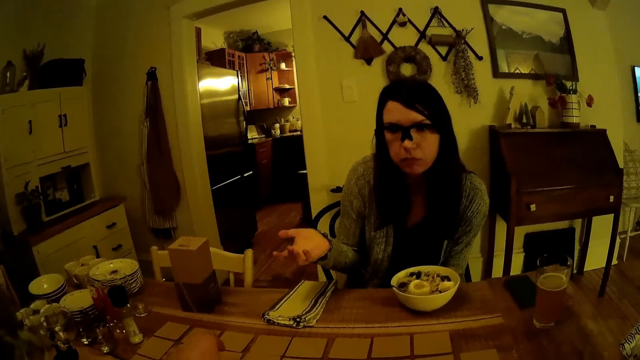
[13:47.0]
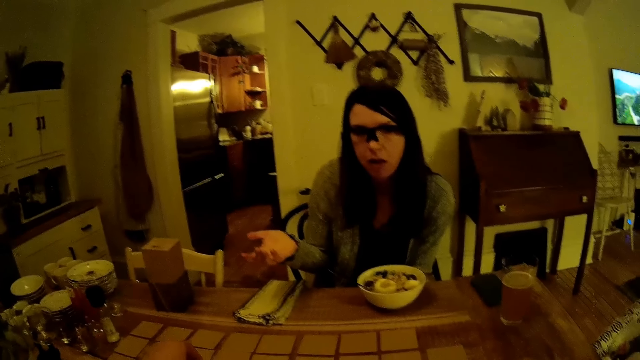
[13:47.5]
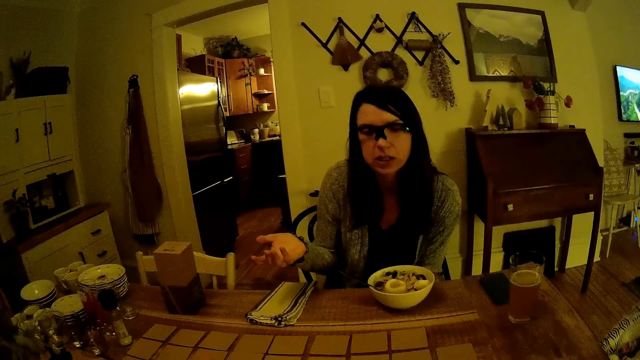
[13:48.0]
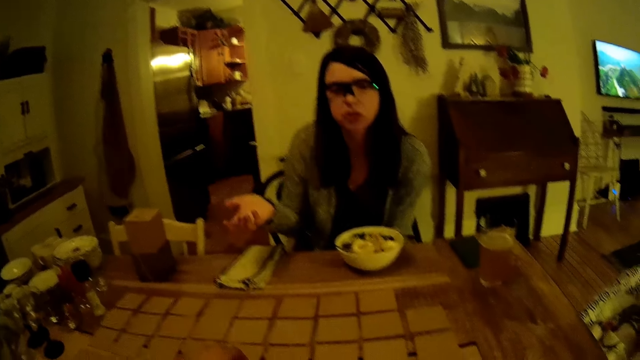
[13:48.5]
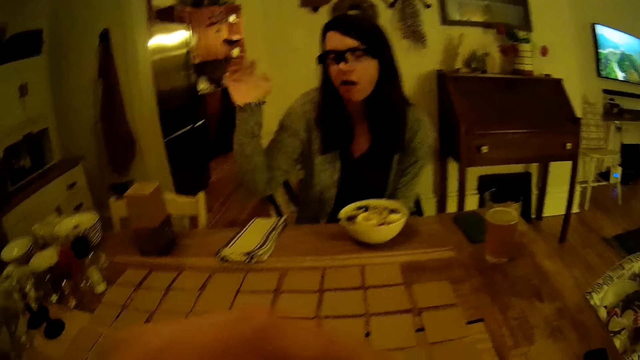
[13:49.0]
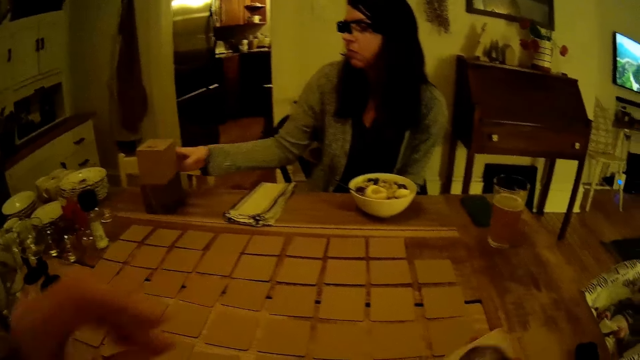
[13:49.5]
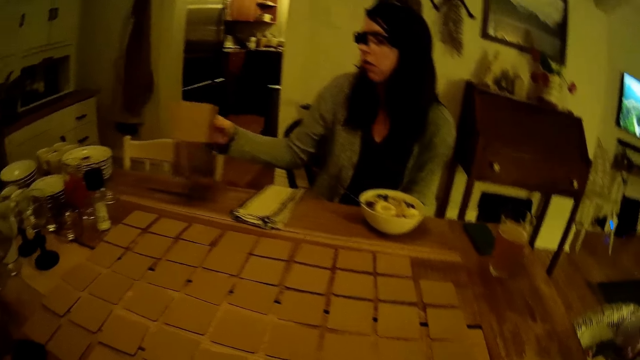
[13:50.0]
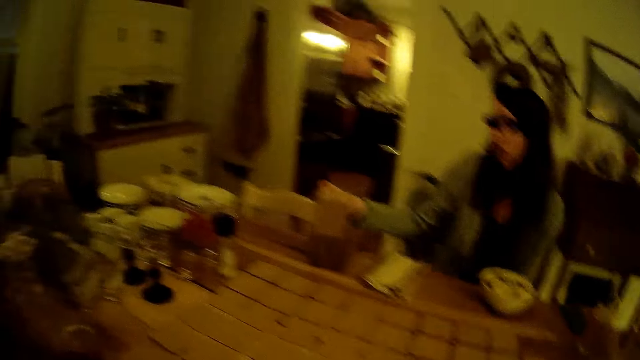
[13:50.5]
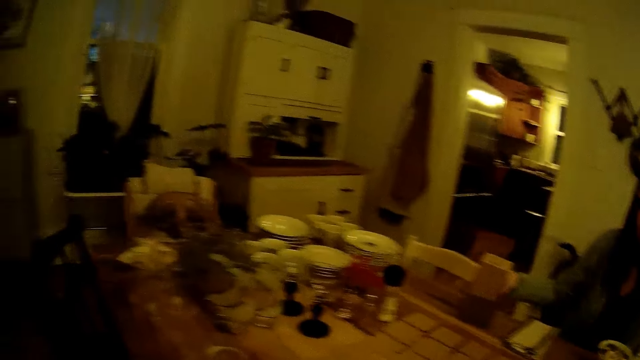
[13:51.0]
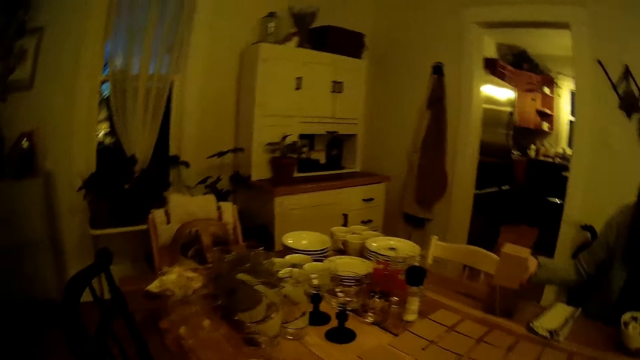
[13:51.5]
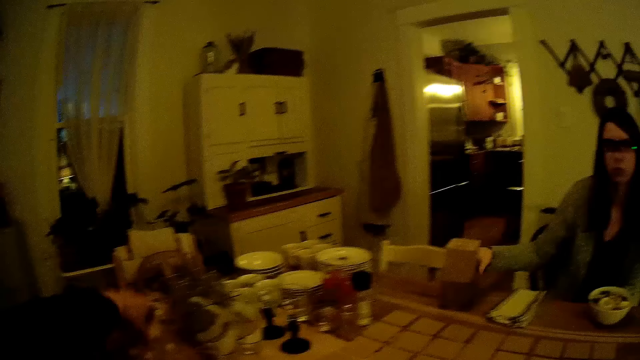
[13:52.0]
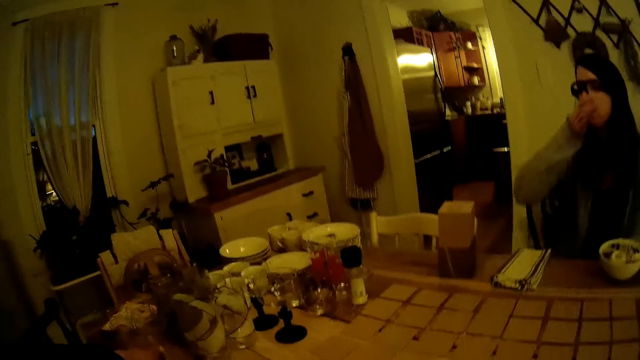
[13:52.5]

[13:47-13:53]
The girl lifts a box on the dining table with her right hand. She drops the box in her right hand on the dining table. The camera wearer looks around. They place something down.

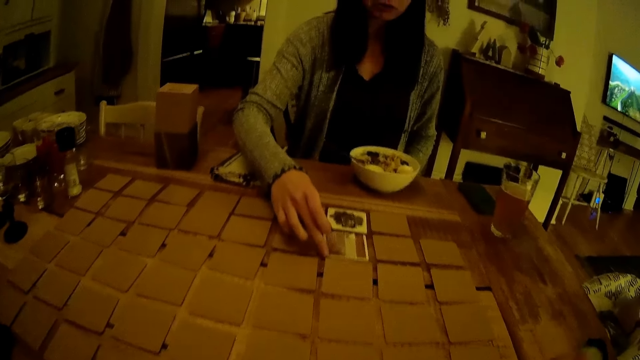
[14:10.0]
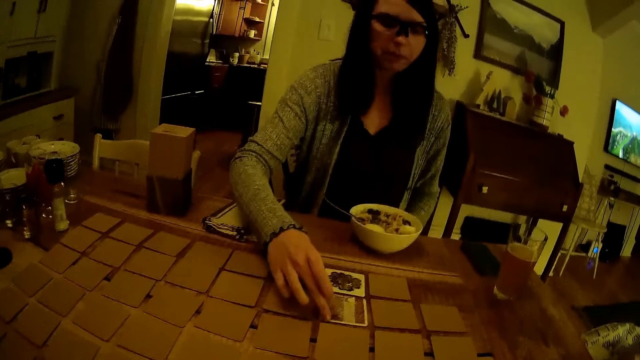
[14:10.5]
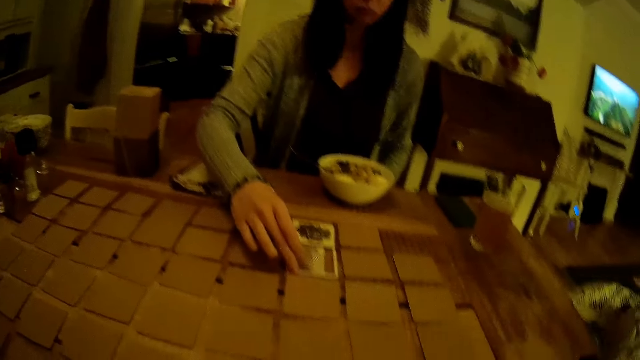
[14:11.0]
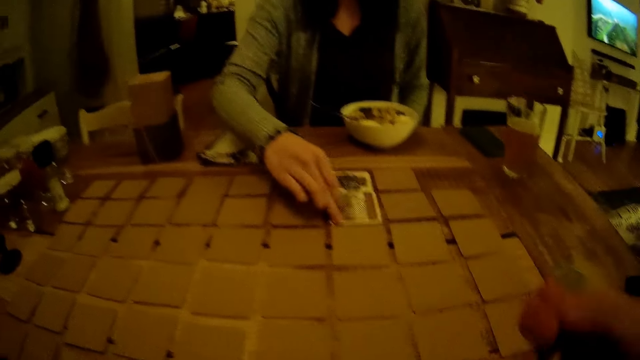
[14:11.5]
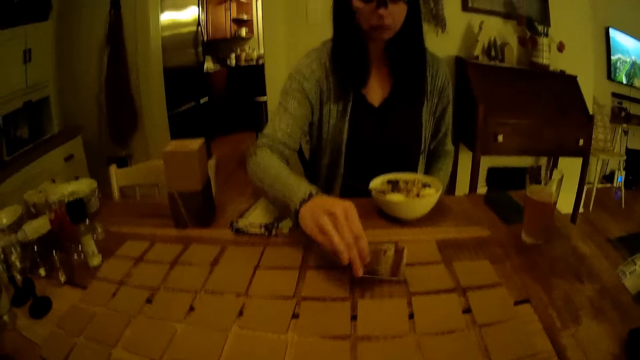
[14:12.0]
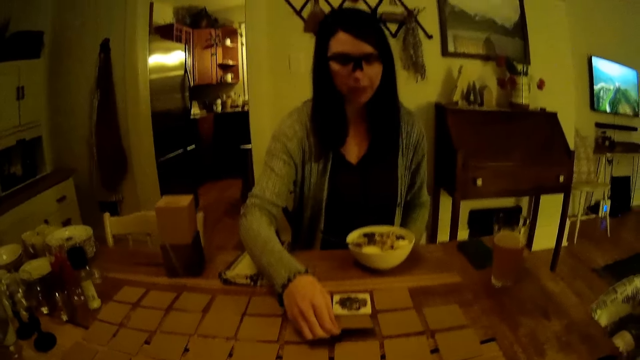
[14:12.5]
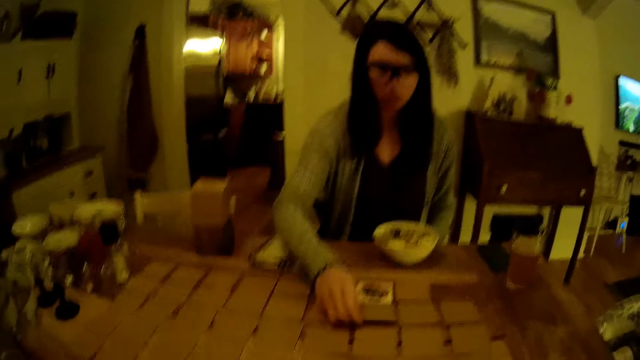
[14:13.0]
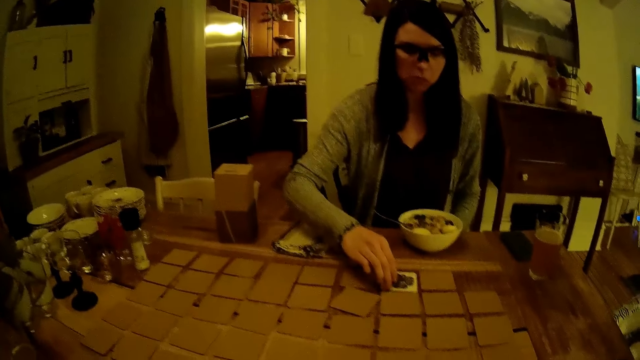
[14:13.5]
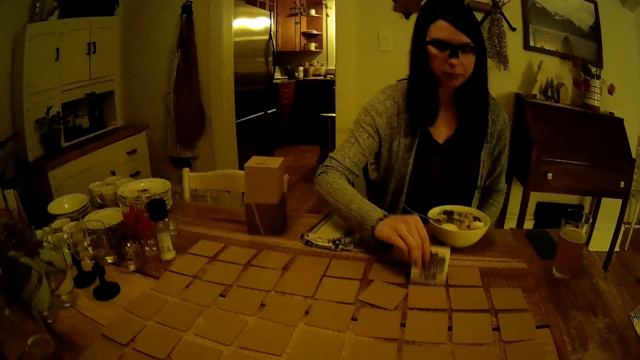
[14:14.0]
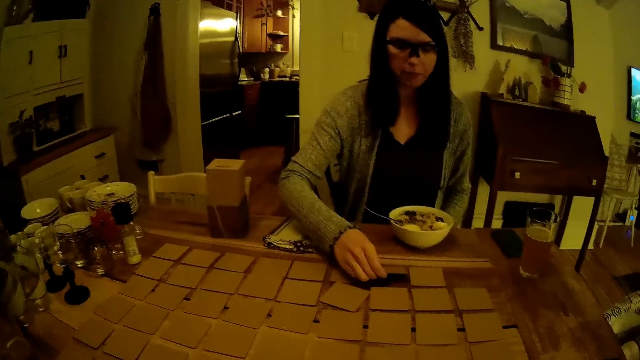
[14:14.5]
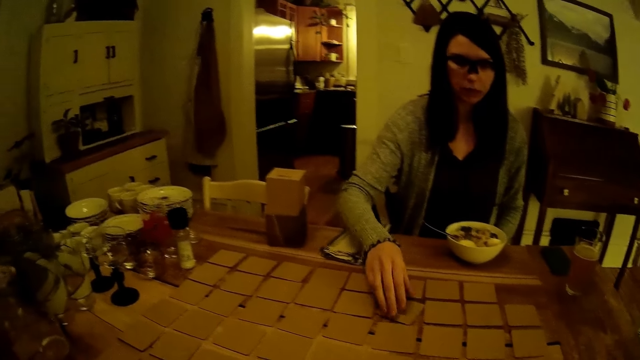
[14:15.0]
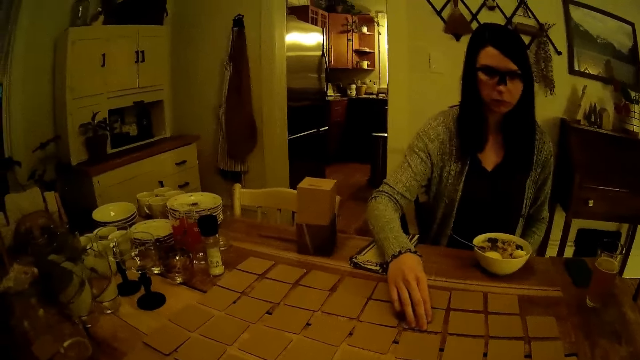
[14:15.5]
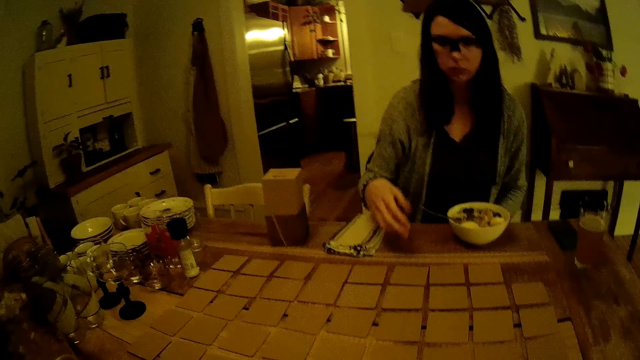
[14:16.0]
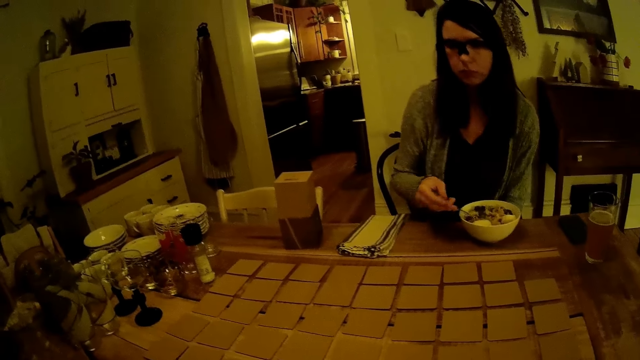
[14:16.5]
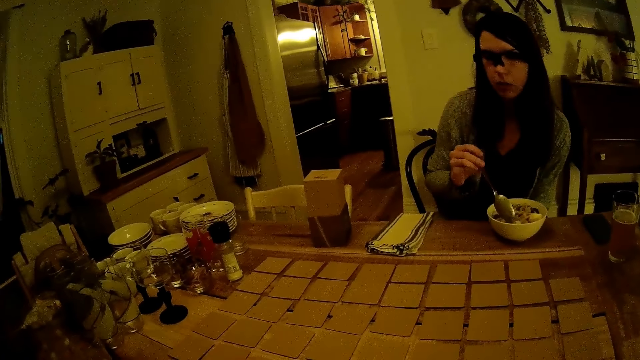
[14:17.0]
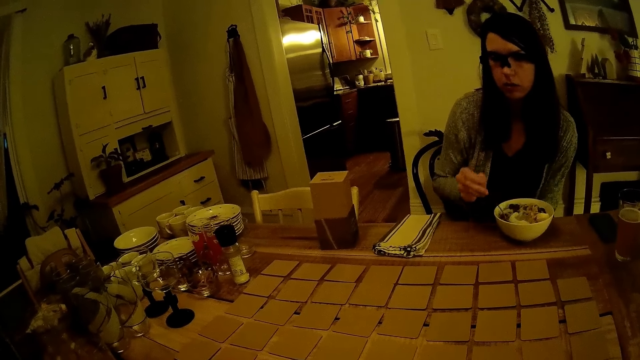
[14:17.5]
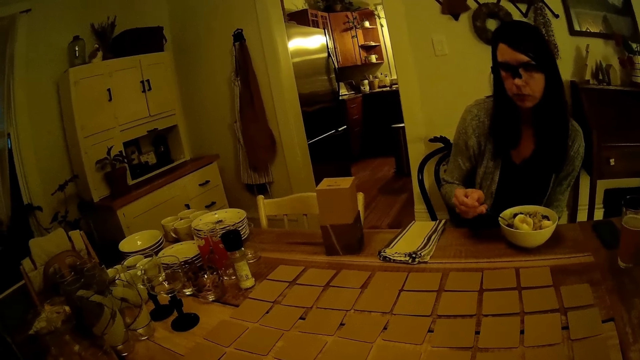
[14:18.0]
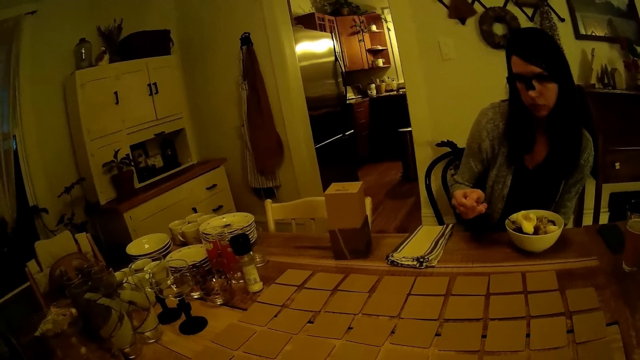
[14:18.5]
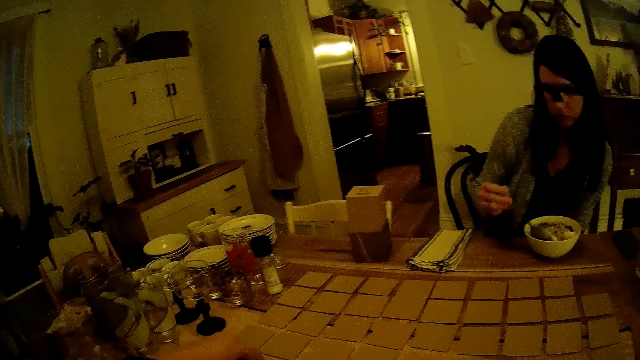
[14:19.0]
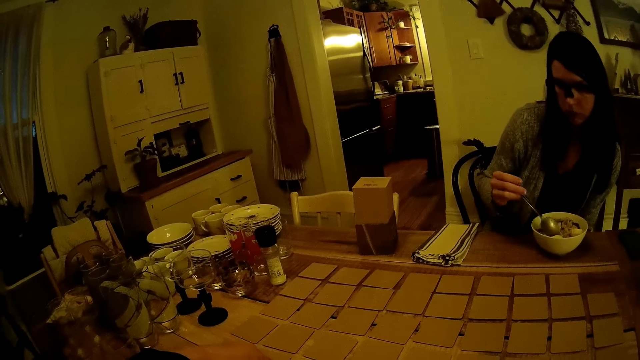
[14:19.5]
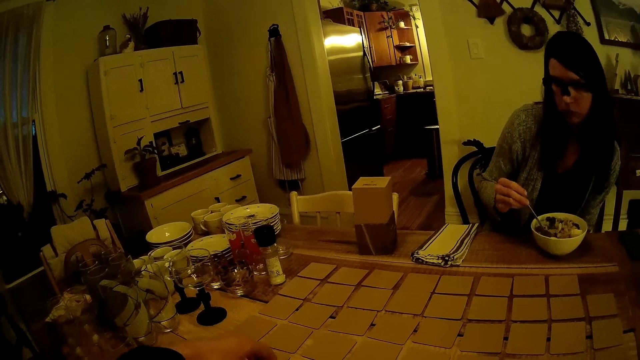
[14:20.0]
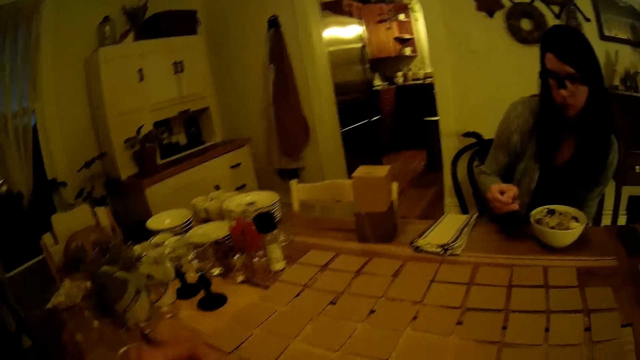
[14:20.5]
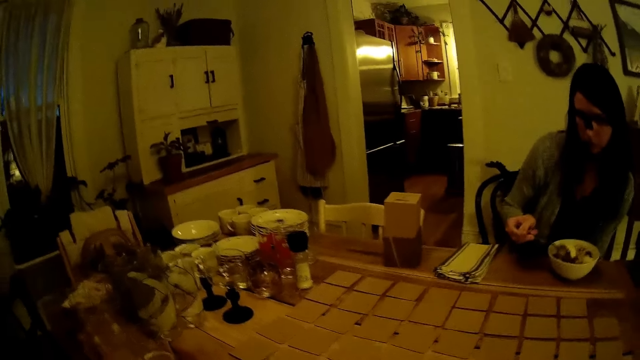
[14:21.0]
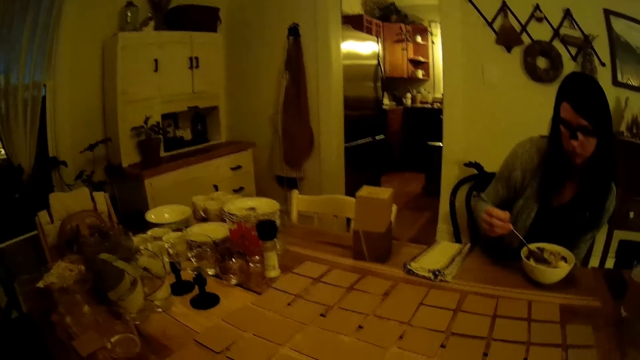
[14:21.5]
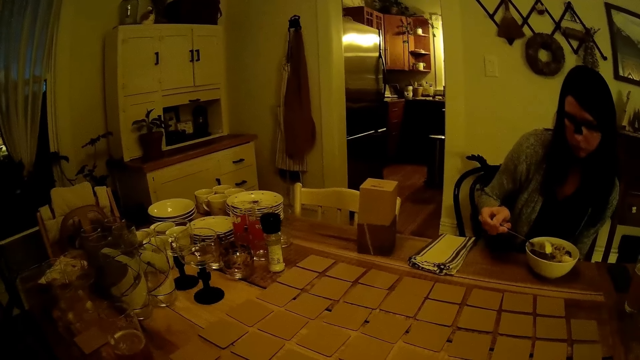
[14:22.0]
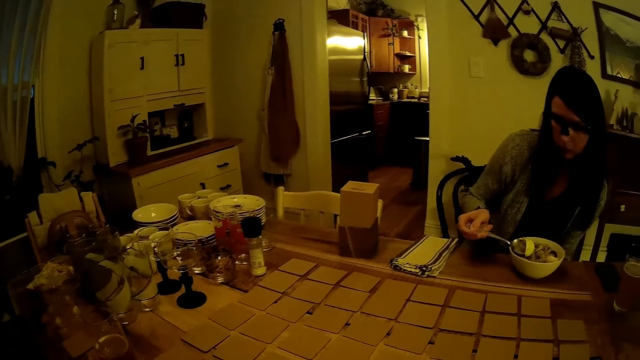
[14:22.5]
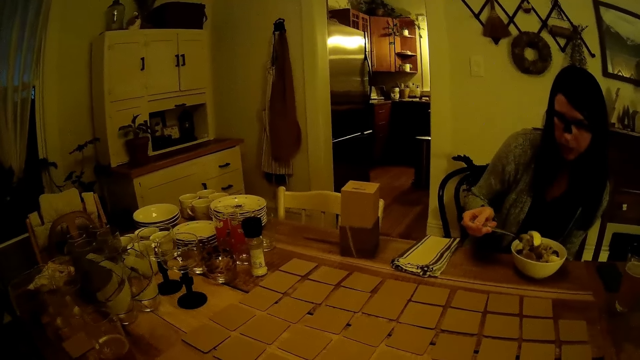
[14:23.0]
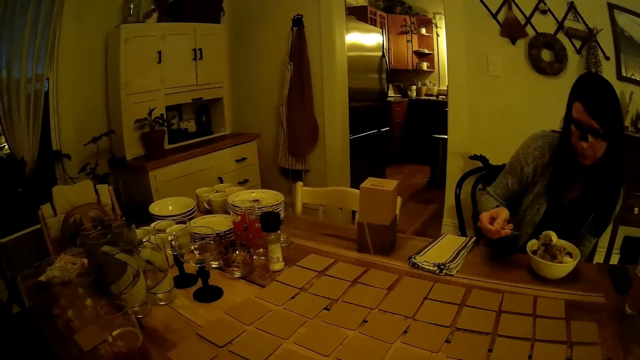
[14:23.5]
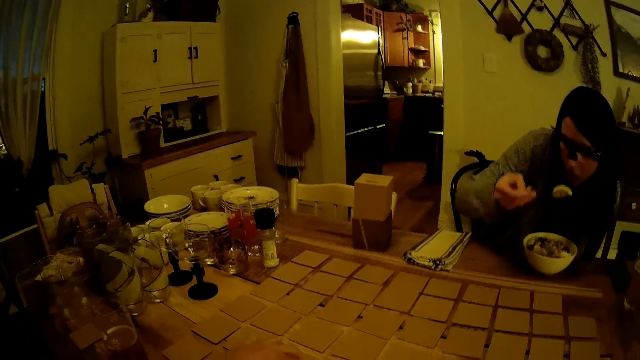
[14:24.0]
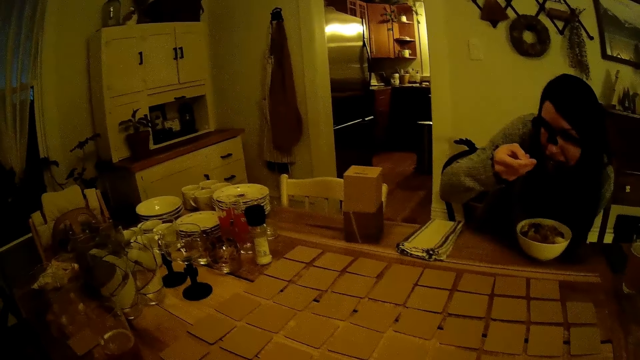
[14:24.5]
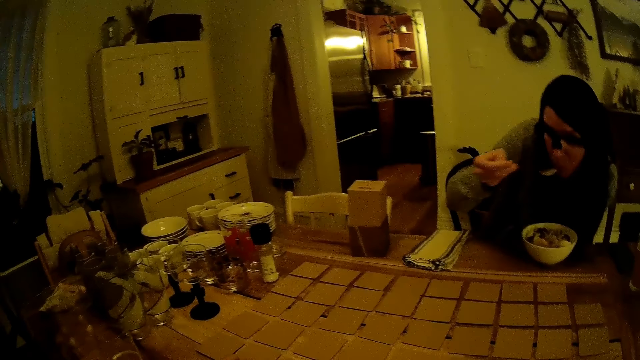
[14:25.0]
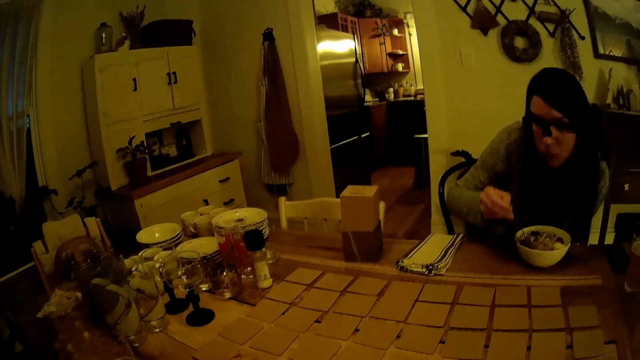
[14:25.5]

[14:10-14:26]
The girl flips the card on the dining table with her right hand. She flips the card again. She adjusts the card on the table with her right hand. She grabs the spoon in the plate with her right hand. She holds the spoon. She scoops food. The camera wearer adjusts the card on the table with his left hand. The girl eats the cereal in the plate with the spoon in her right hand.
